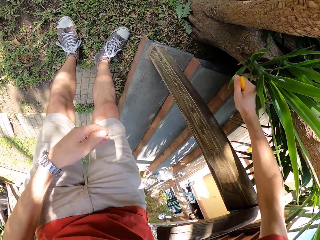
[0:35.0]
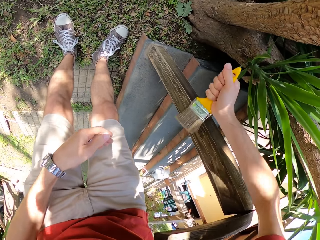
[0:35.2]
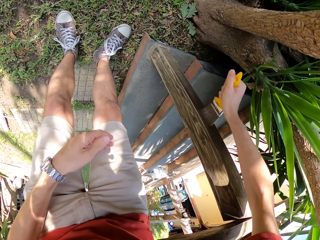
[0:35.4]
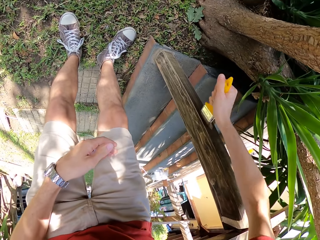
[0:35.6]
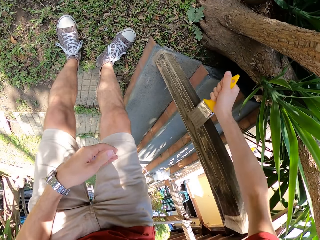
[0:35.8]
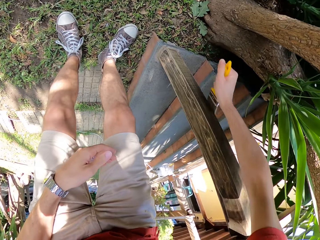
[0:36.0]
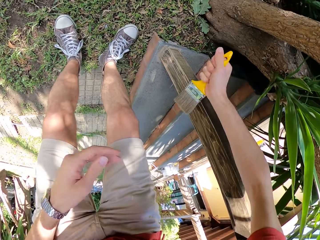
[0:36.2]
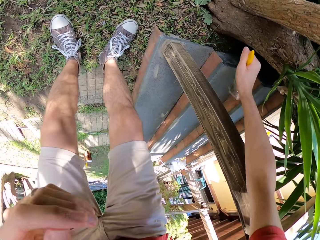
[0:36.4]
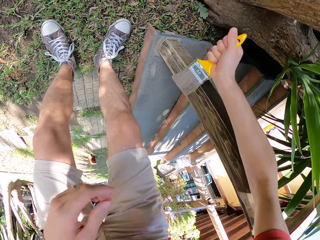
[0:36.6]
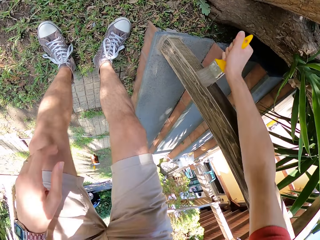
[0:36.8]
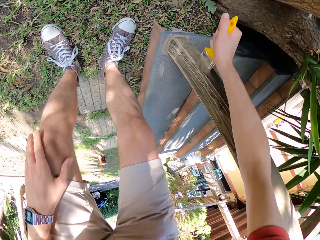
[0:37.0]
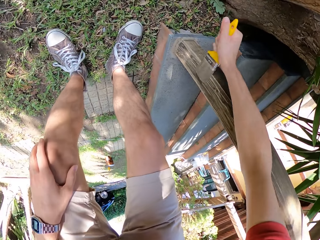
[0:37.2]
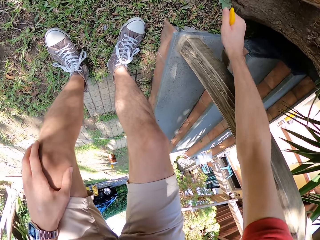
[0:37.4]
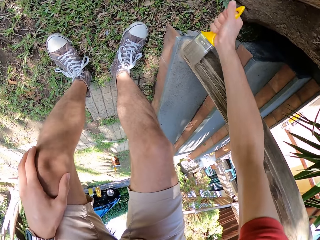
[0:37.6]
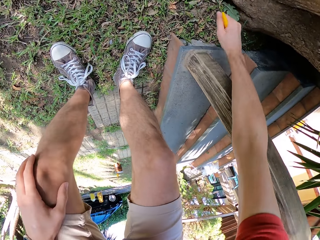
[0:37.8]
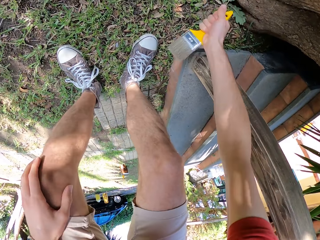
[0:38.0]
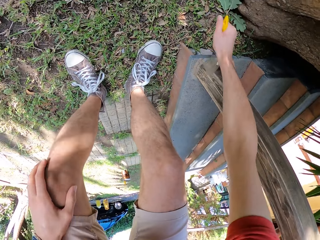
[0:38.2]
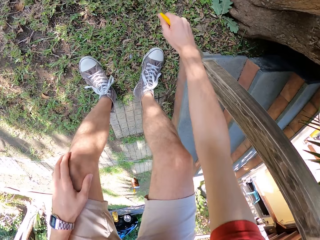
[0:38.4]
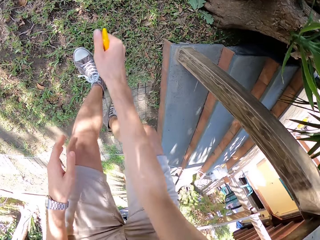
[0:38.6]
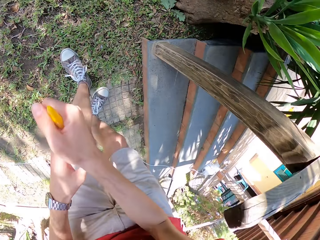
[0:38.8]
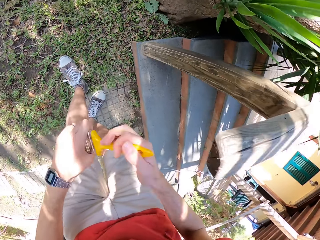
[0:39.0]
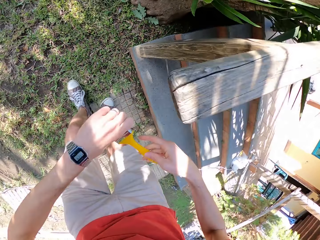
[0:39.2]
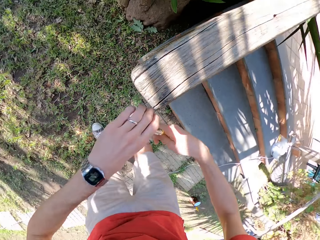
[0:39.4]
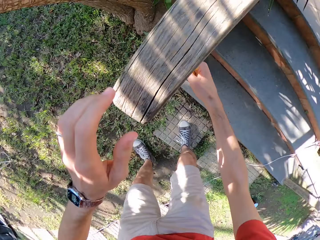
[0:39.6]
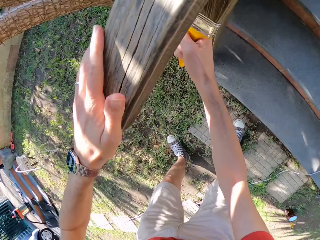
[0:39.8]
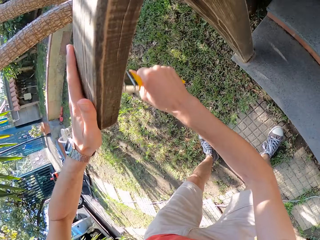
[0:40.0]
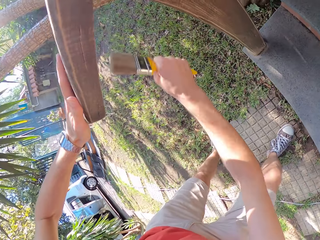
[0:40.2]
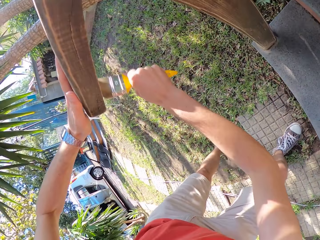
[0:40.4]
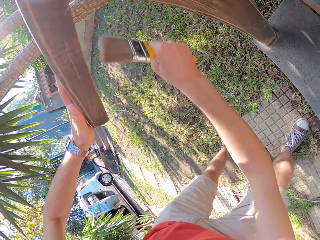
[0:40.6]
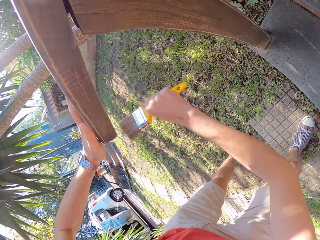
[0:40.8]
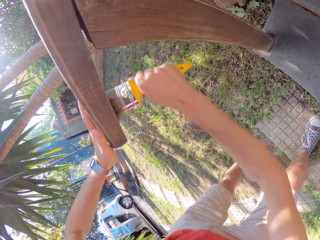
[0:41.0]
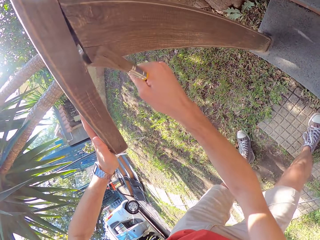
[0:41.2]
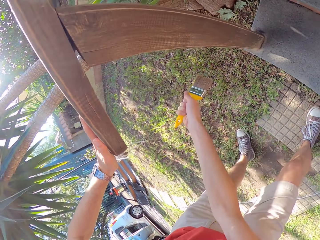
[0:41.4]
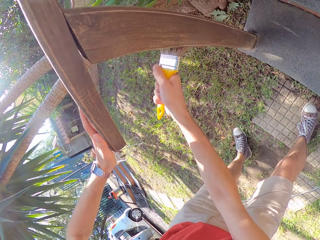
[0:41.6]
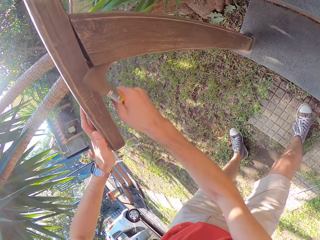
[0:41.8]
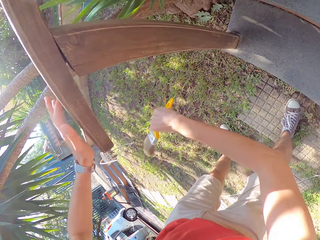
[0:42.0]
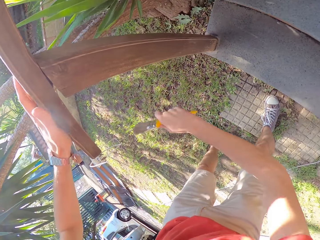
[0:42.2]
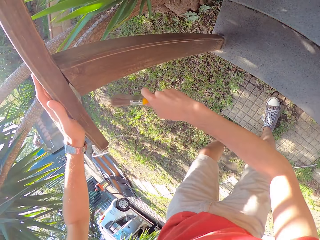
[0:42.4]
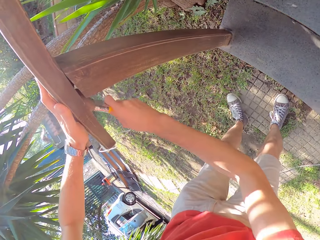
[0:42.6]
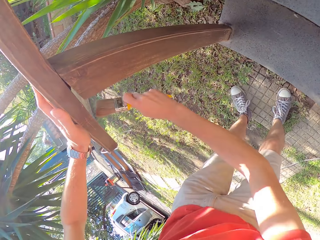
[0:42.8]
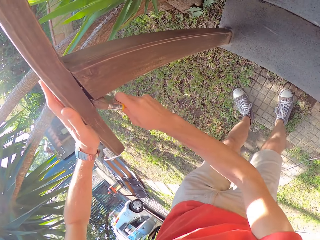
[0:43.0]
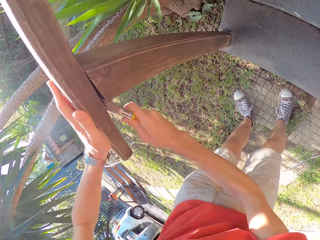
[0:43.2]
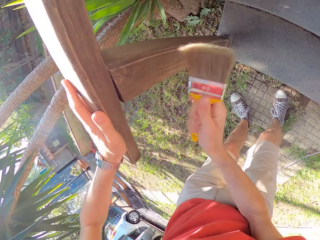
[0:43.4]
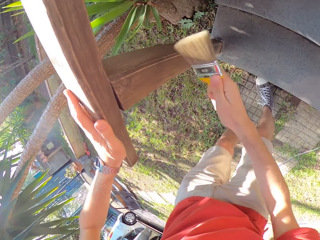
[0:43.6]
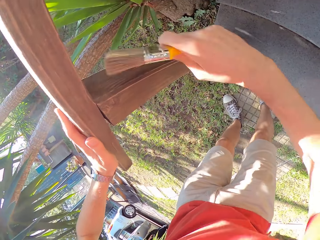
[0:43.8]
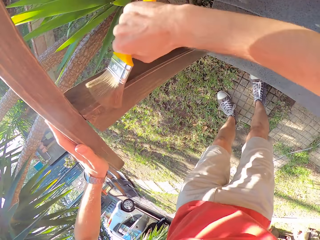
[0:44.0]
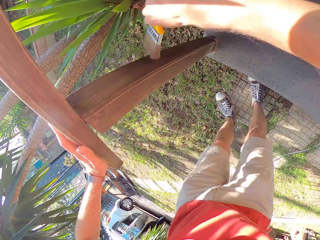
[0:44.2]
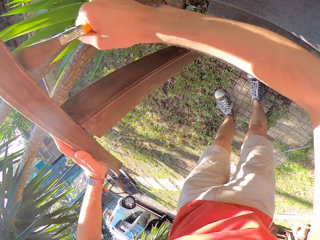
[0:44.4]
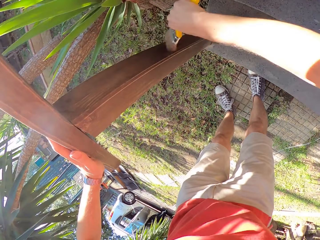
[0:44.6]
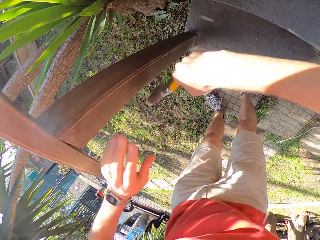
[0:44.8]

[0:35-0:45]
The camera wearer touches the paint brush with his left hand. He brushes the wooden stair rail with the paint brush.

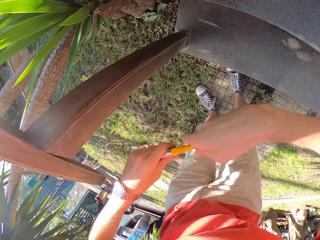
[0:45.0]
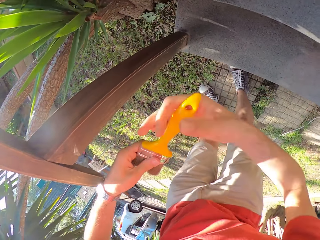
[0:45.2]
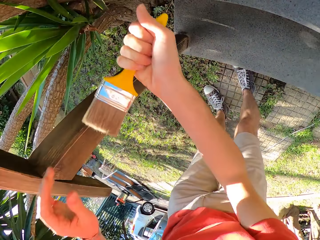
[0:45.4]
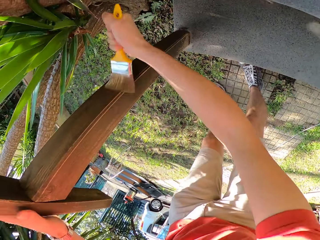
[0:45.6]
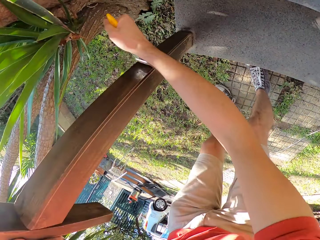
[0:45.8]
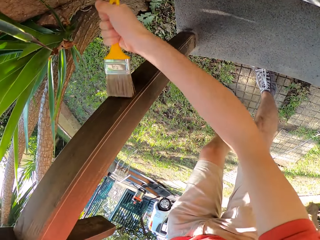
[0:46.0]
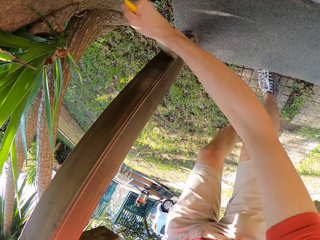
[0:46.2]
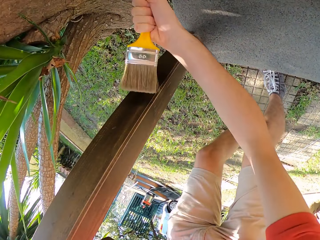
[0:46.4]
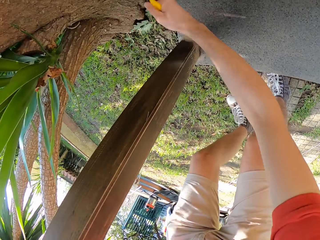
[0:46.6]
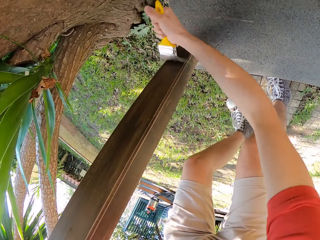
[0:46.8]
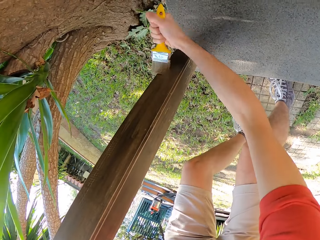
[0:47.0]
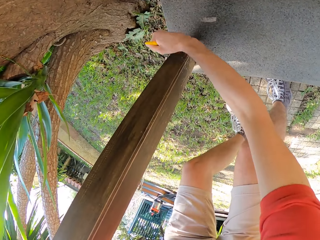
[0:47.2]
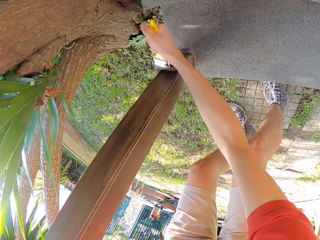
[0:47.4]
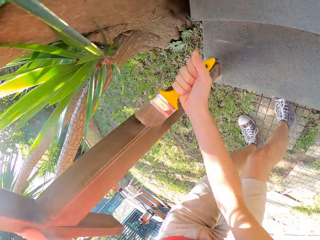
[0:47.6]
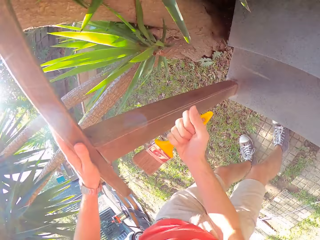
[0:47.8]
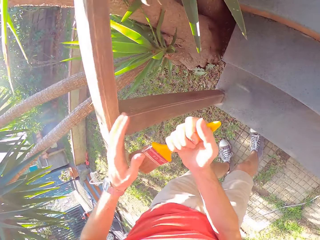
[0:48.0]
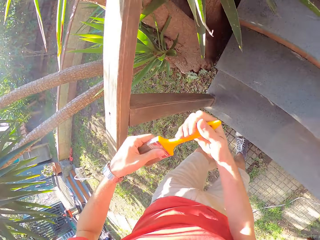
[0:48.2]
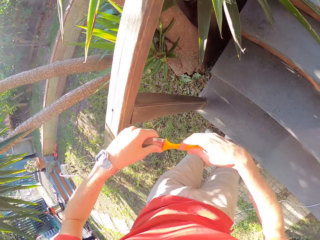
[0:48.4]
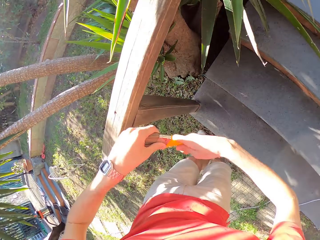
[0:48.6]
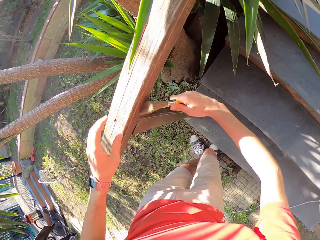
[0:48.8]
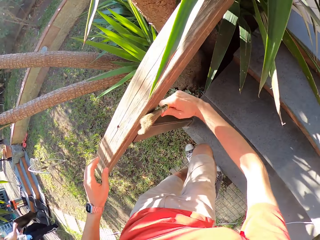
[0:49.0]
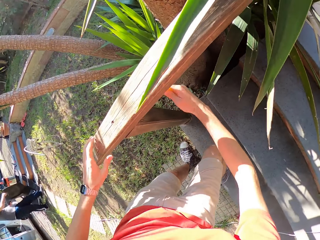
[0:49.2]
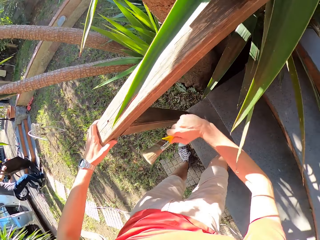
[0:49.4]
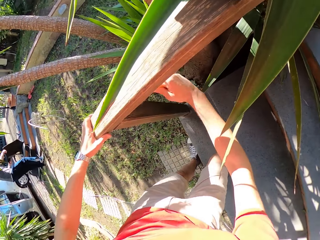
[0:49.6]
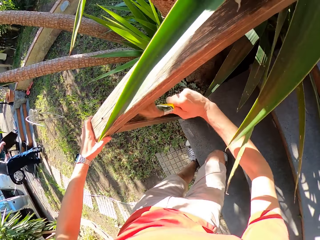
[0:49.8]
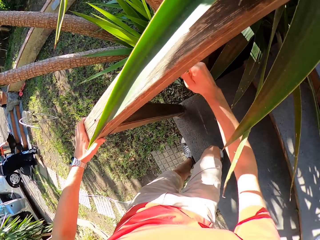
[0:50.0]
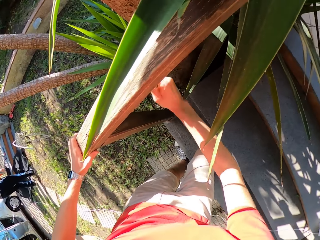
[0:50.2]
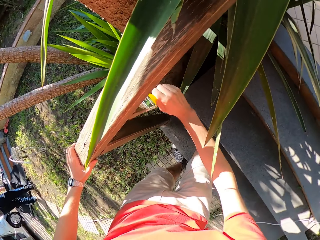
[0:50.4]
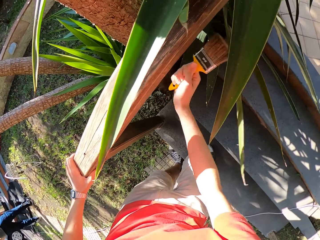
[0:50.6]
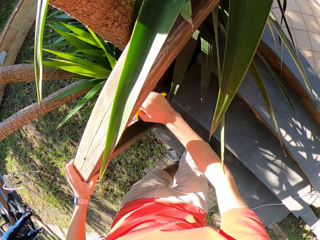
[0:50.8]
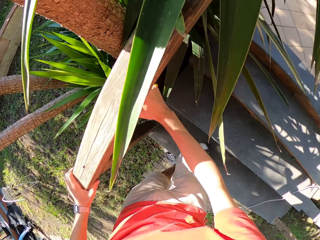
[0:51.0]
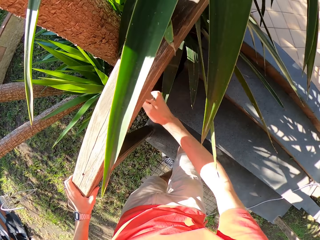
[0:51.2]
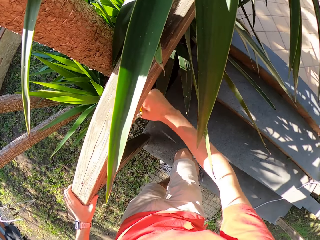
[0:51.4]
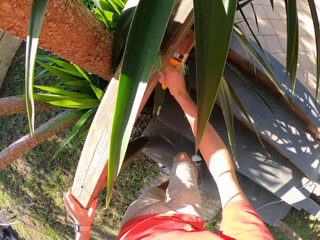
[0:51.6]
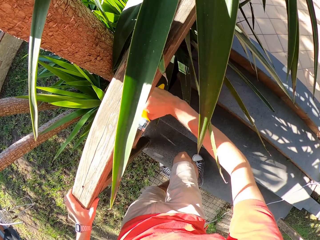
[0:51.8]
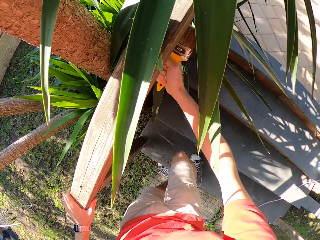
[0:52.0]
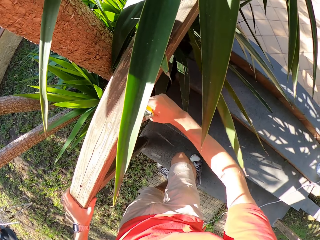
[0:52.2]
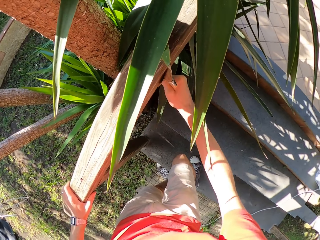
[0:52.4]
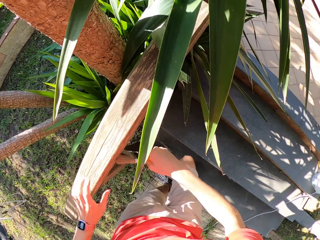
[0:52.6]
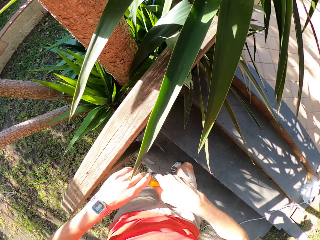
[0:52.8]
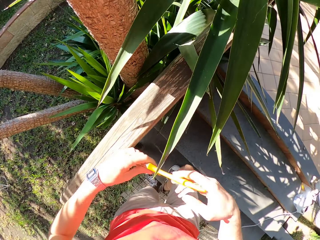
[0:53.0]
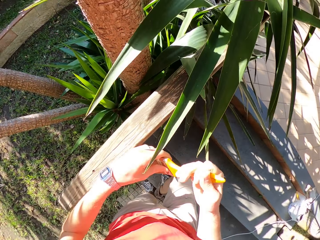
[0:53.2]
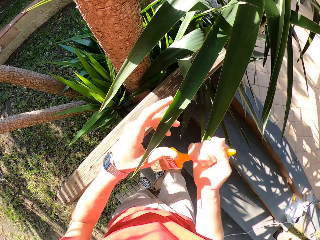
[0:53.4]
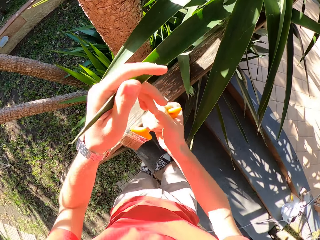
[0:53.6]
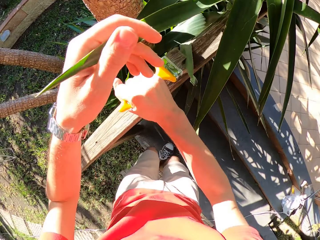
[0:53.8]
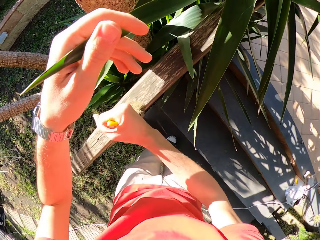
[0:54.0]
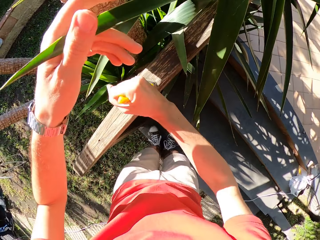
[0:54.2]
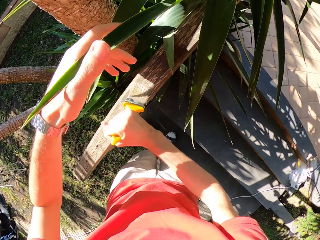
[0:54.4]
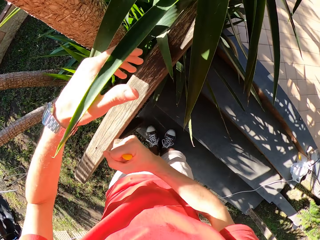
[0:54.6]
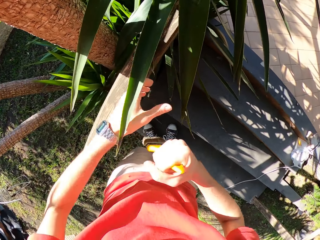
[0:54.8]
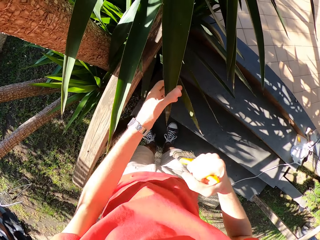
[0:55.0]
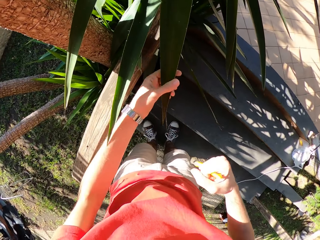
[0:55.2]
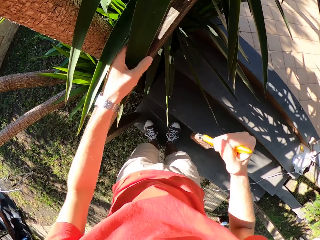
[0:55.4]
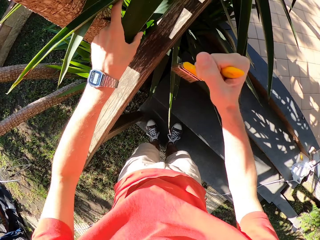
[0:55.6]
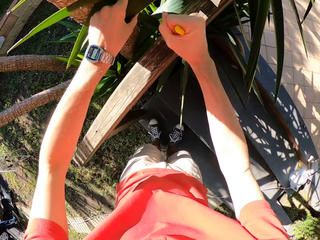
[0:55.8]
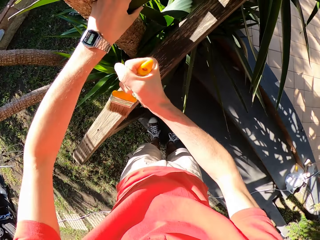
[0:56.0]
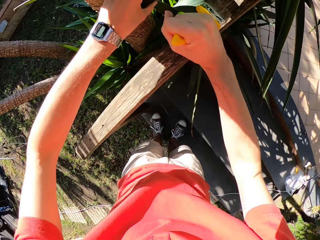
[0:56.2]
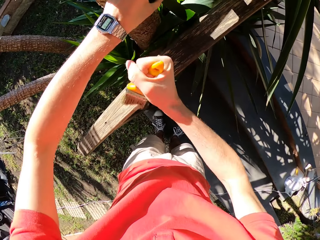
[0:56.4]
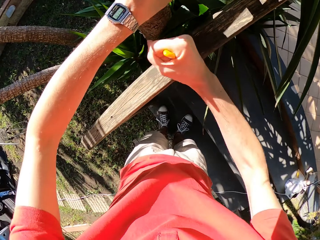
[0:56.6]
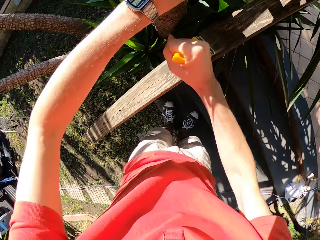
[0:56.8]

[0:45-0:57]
The camera wearer touches the paint brush with his left hand. He aligns the brush. He brushes the wooden stair rail with the paint brush. He touches the paint brush with his left hand. He brushes the wooden stair rail with the paint brush. He touches the paint brush with his left hand. He adjusts a plant with his left hand. He brushes the wooden stair rail with the paint brush. He pulls the leaves.
